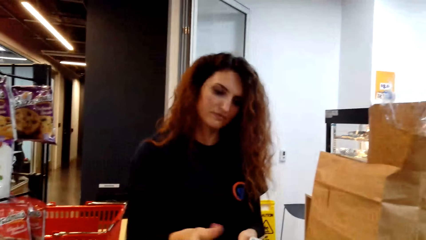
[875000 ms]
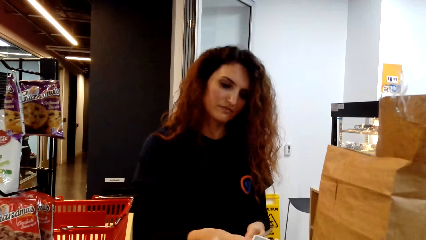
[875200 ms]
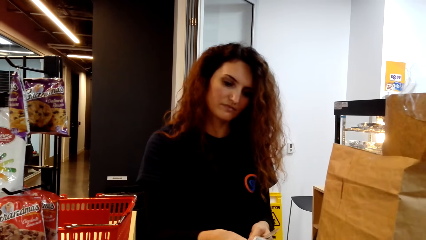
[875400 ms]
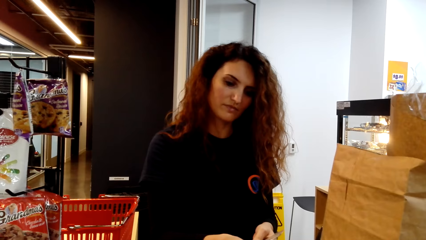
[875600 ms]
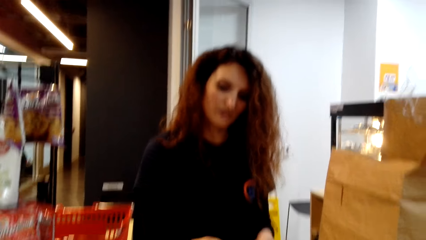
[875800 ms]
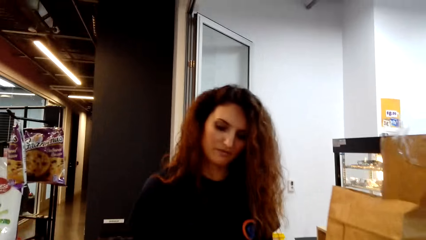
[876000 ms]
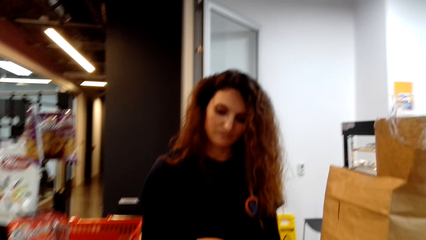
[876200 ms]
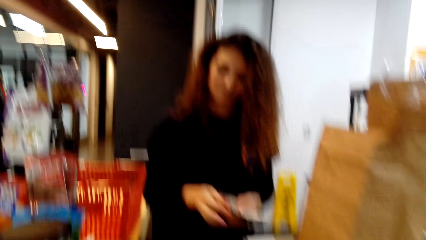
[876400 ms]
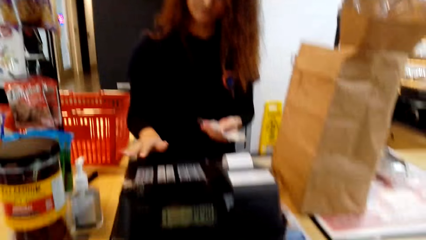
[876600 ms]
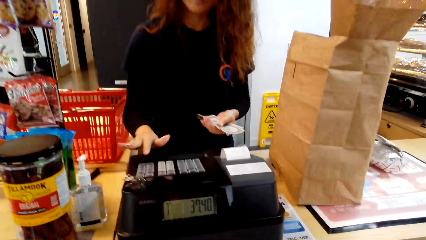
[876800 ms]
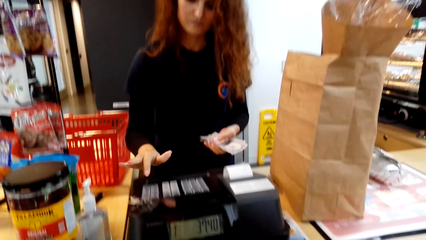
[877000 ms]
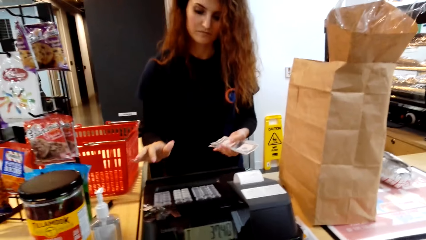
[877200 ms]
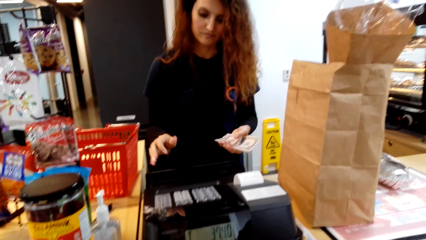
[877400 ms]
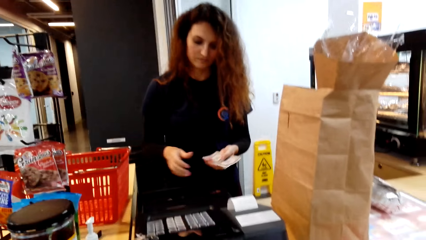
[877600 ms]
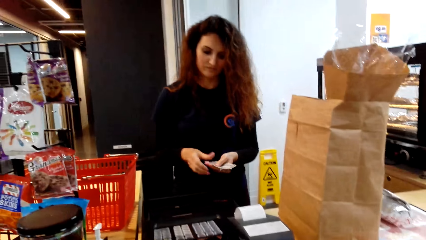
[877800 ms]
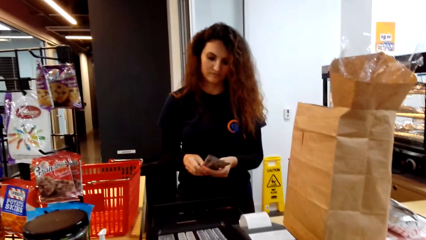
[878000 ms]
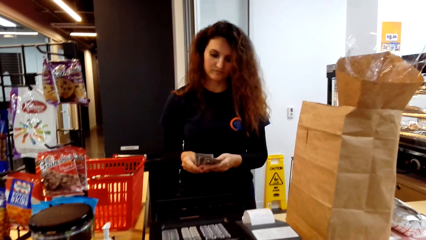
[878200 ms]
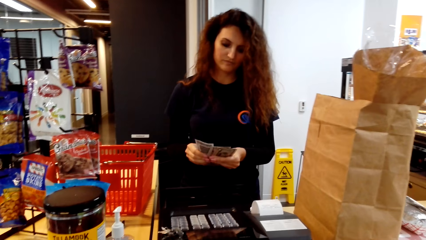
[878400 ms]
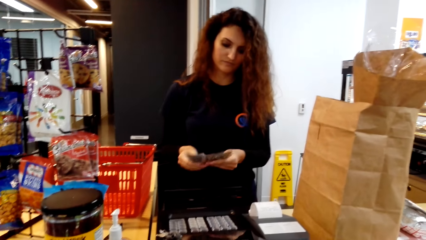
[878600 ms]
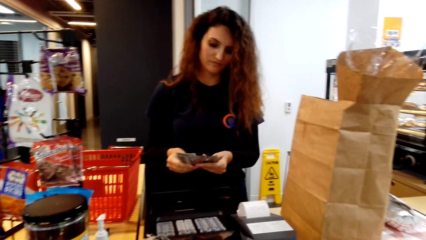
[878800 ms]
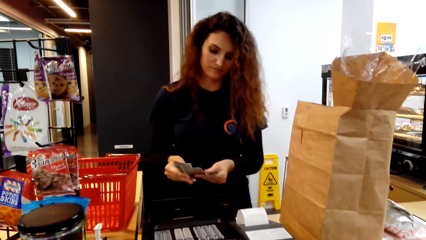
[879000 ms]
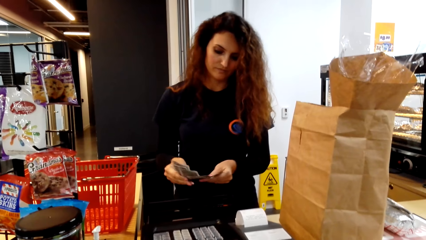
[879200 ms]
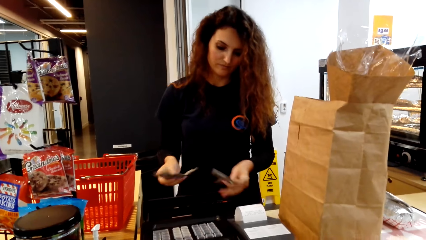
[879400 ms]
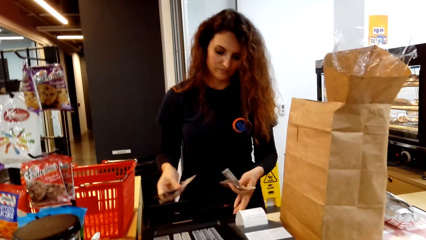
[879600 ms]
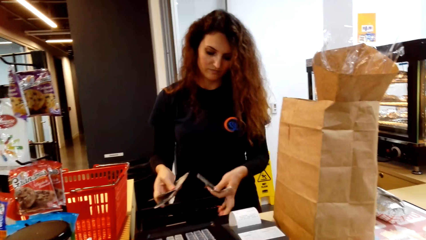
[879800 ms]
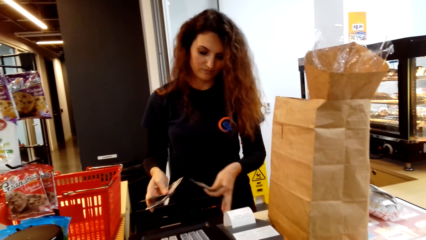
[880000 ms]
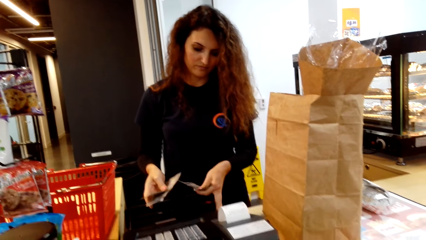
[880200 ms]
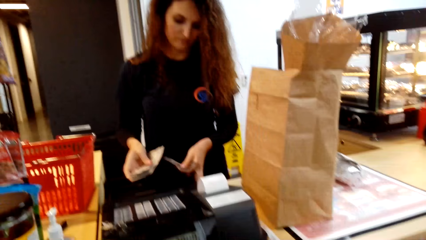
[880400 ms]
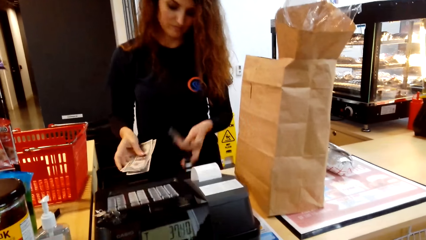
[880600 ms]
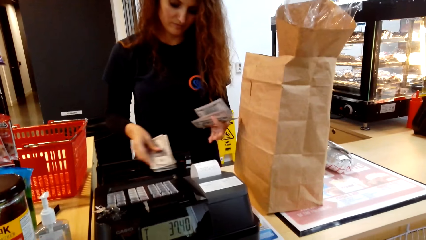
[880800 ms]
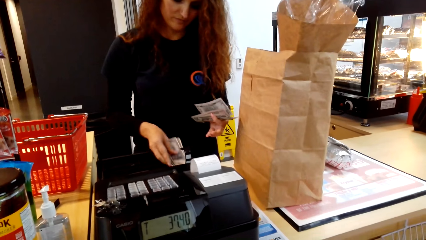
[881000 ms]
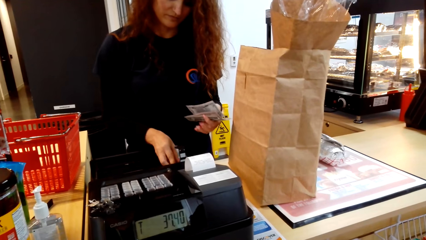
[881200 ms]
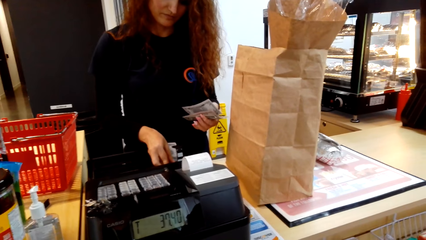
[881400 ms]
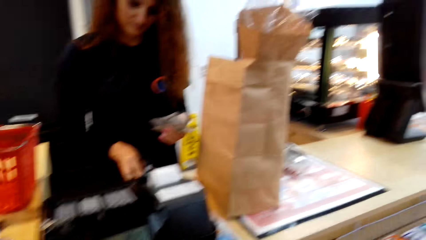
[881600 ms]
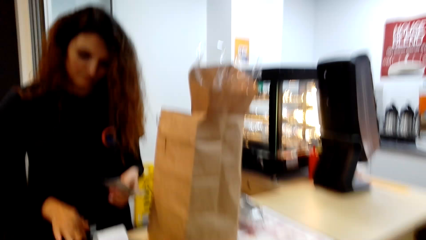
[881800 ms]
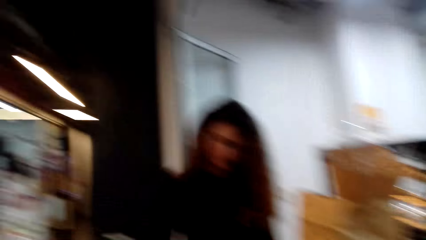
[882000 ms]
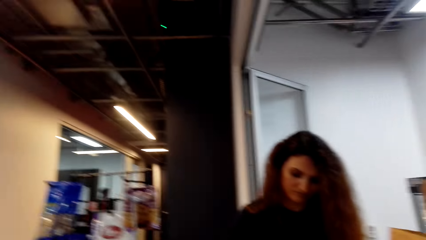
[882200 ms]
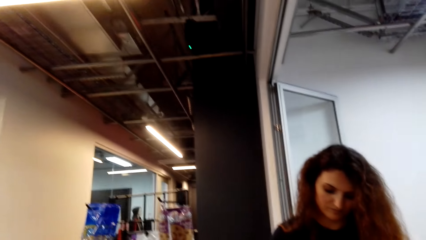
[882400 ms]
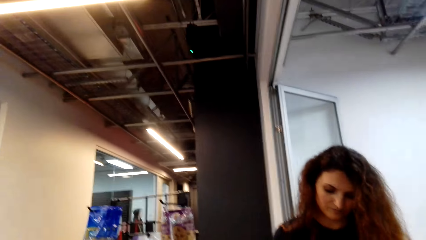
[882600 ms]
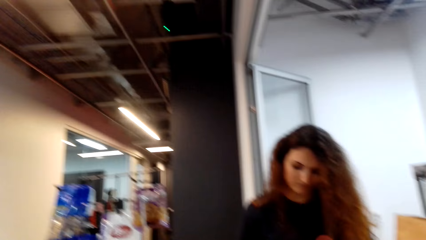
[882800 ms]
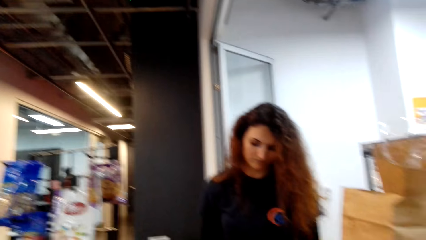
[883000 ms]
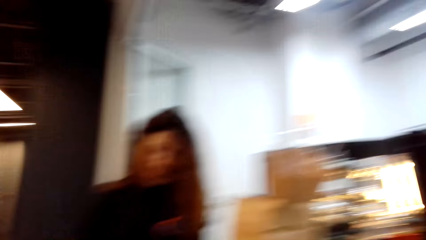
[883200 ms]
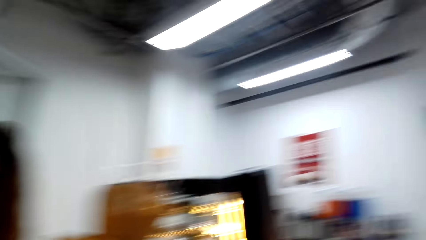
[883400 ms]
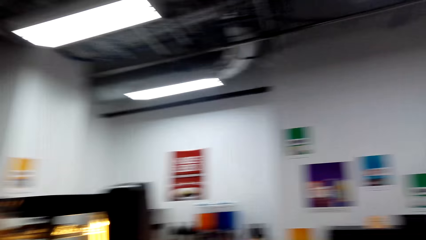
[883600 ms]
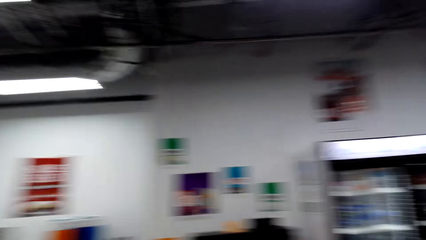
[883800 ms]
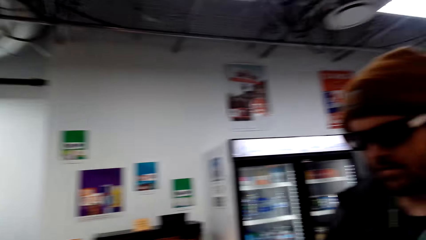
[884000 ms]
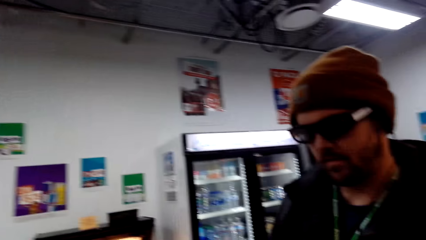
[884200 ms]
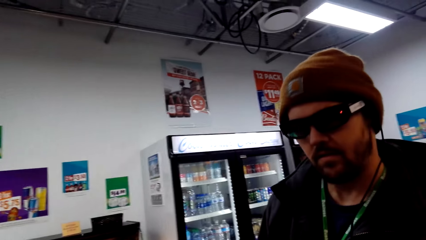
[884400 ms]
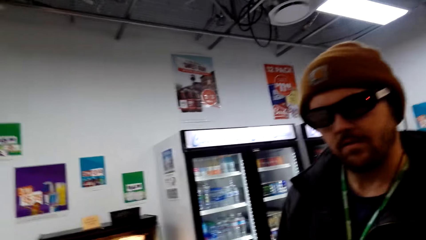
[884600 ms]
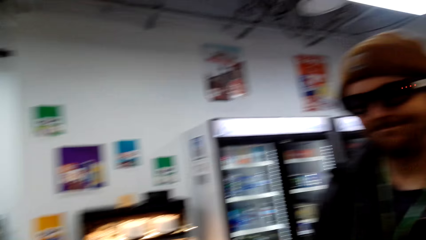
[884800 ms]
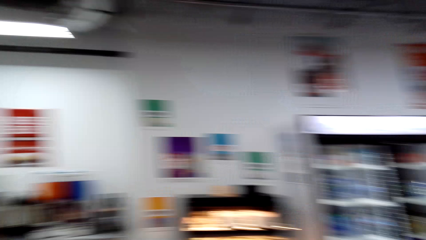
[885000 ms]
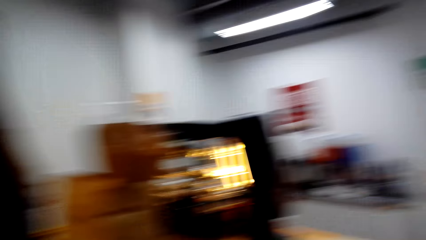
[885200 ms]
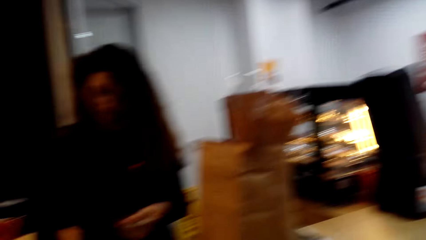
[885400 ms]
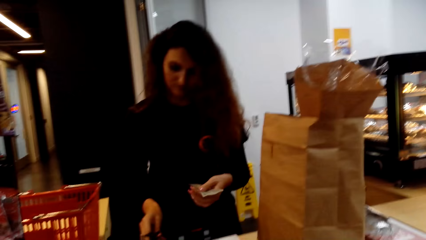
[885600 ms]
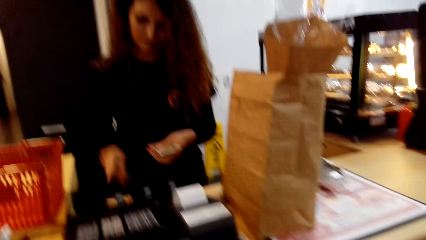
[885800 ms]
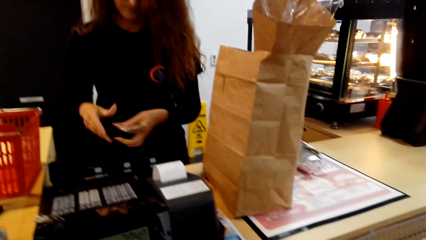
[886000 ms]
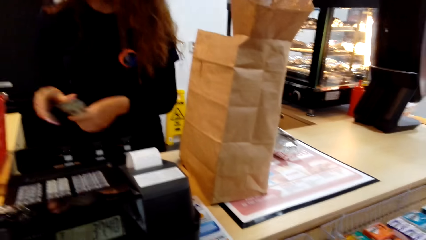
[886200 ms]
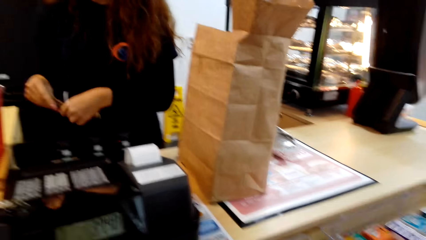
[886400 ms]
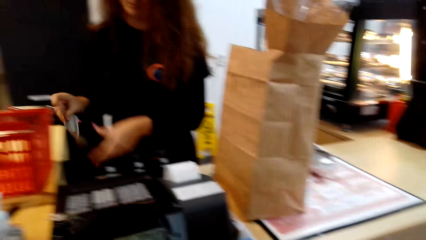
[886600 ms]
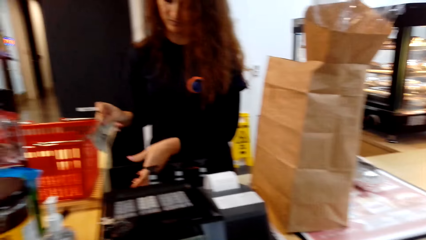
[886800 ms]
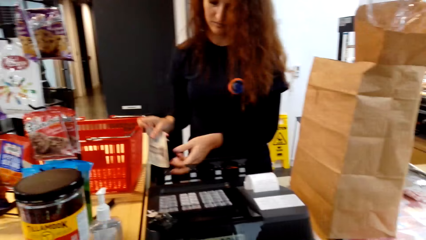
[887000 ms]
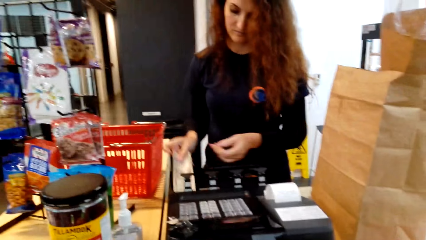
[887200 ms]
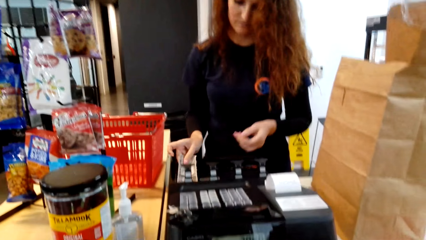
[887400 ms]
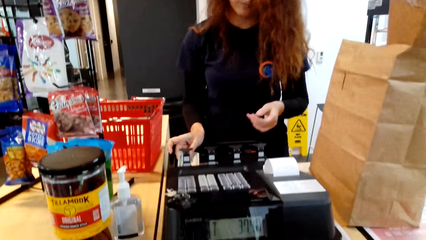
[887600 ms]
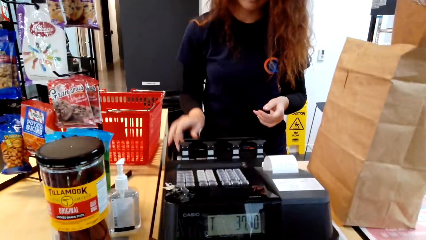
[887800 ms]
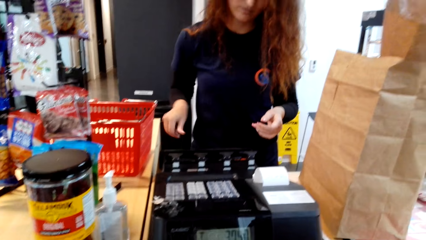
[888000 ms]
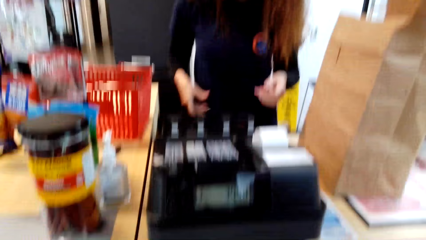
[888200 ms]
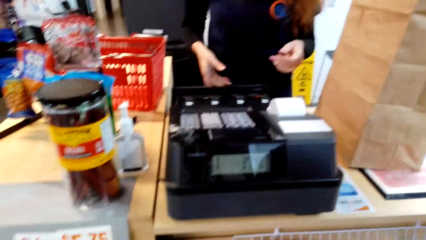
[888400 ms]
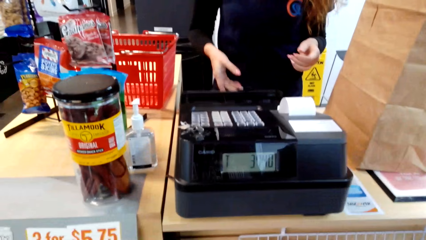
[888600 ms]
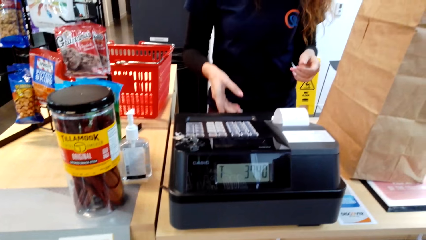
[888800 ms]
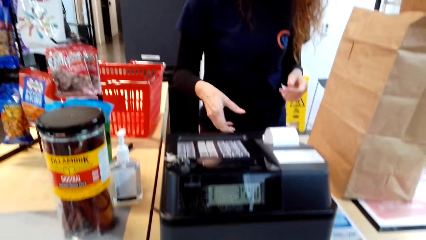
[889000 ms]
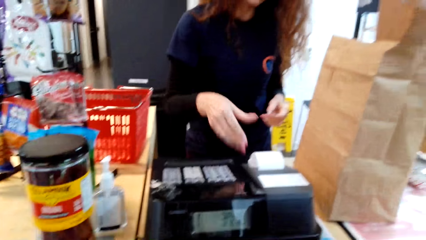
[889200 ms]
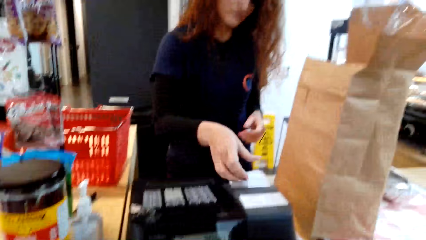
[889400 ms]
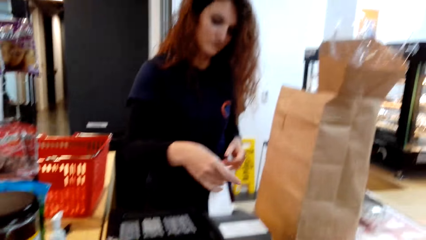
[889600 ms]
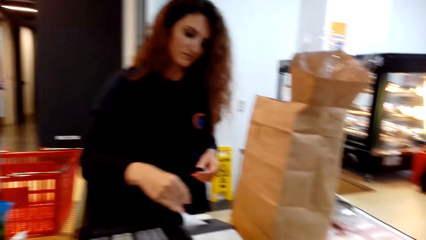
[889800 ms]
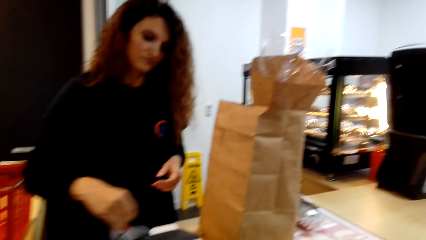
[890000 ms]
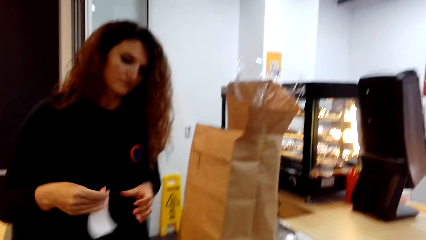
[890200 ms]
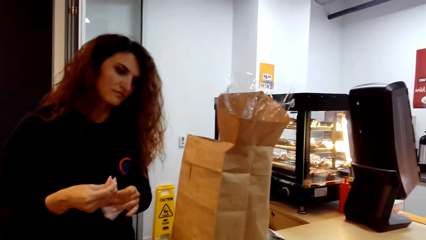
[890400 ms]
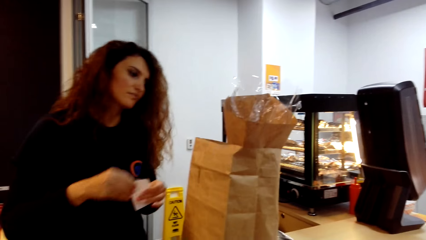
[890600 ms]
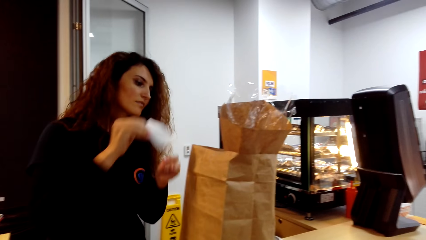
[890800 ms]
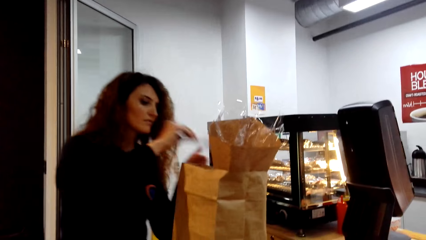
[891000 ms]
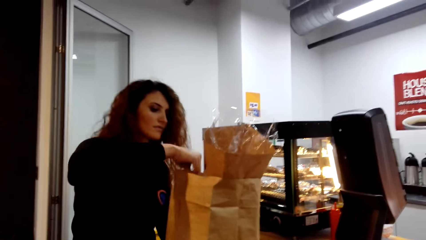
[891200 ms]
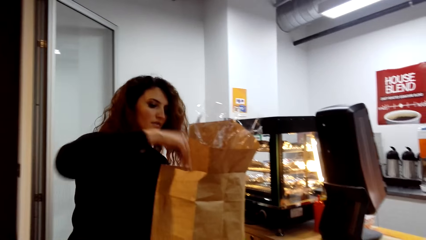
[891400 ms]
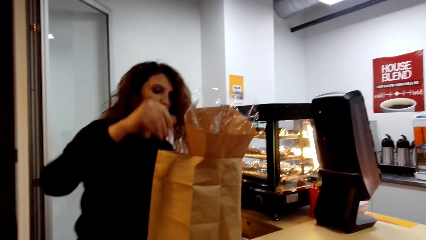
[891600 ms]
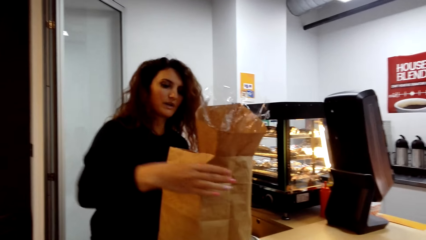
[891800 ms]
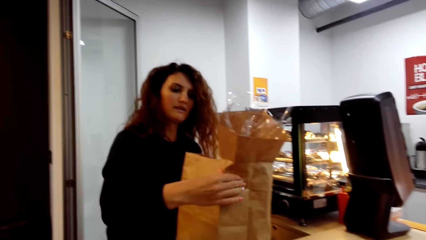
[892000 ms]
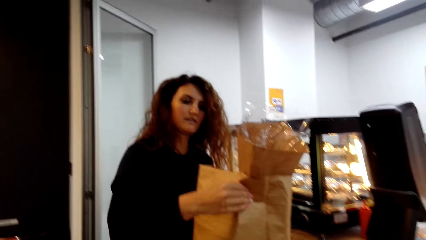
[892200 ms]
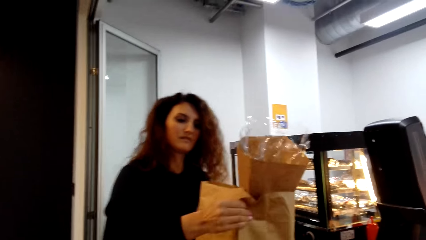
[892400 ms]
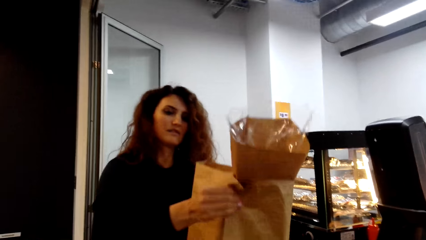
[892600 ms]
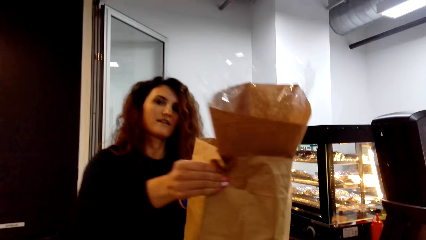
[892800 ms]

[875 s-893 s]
A lady presses the pricing machine and places the money in a drawer. The camera wearer looks around the store. The lady cuts the receipt. The camera wearer looks around the cashier desk. The lady places the receipt into the packaging bag.
